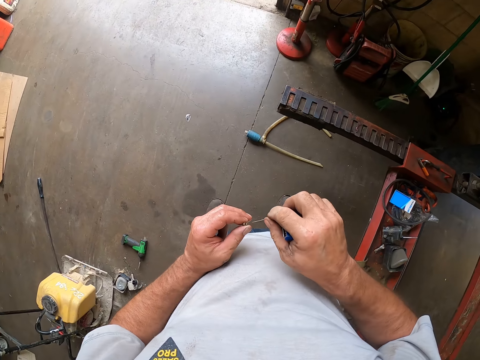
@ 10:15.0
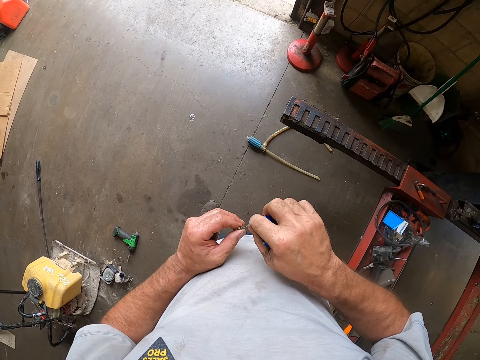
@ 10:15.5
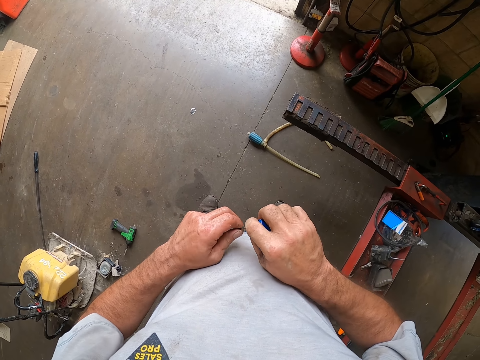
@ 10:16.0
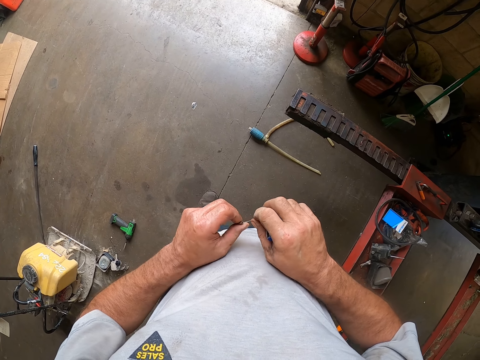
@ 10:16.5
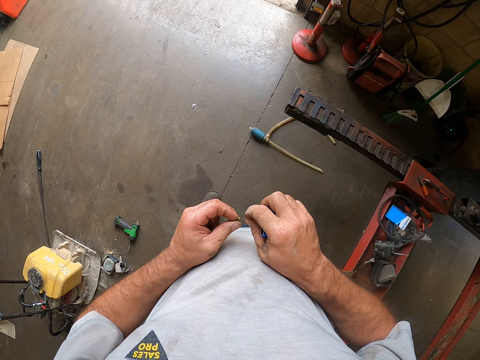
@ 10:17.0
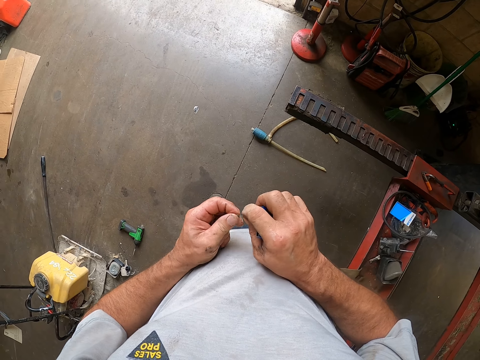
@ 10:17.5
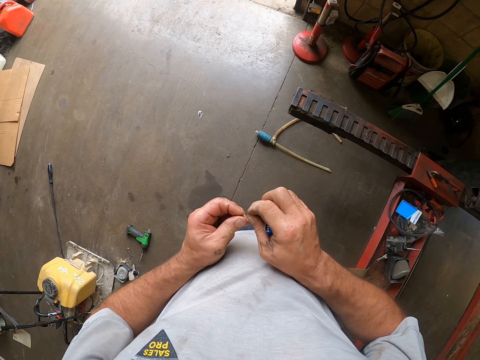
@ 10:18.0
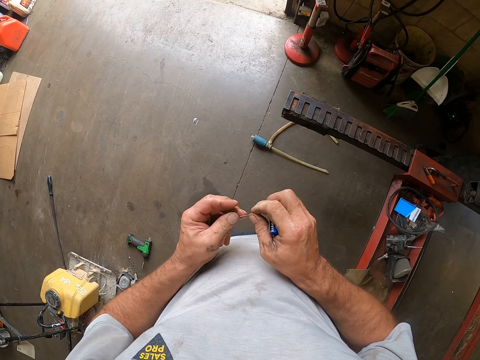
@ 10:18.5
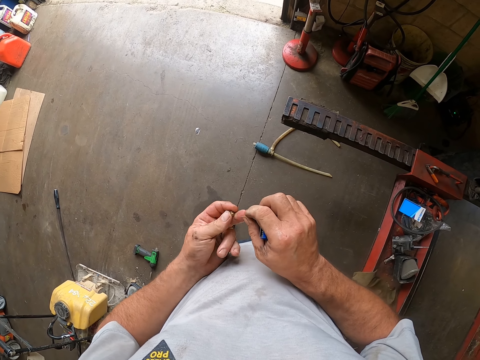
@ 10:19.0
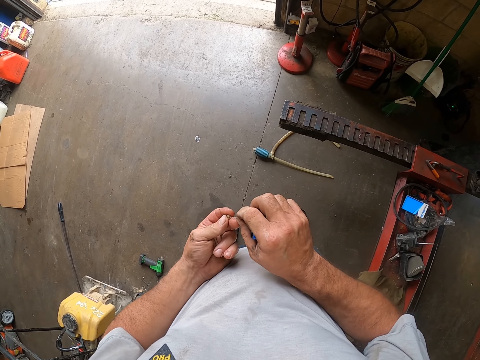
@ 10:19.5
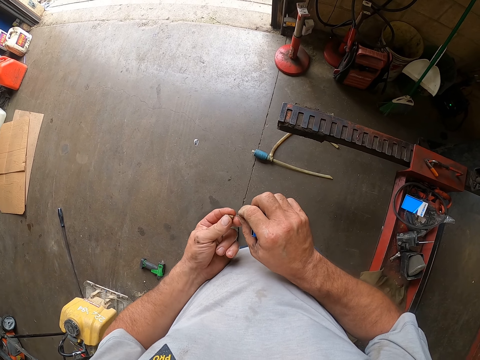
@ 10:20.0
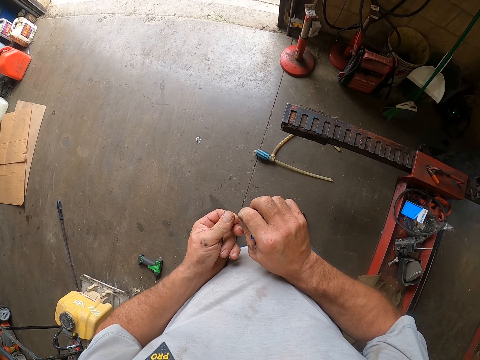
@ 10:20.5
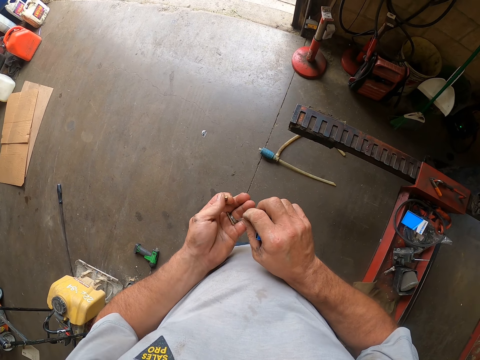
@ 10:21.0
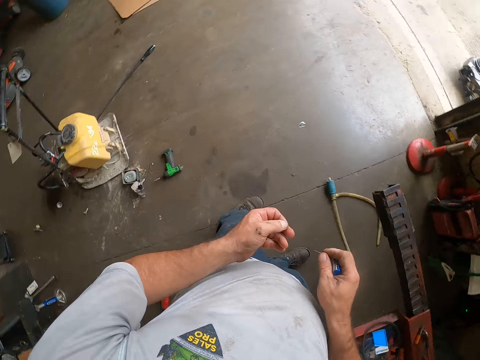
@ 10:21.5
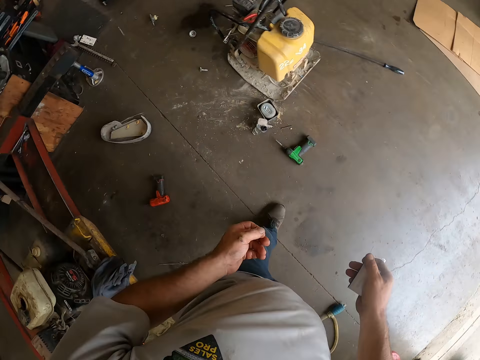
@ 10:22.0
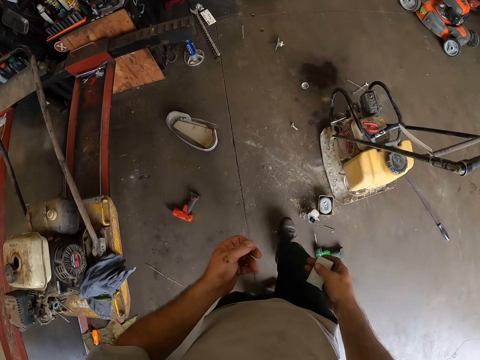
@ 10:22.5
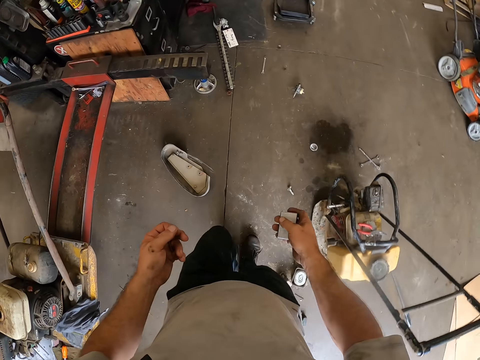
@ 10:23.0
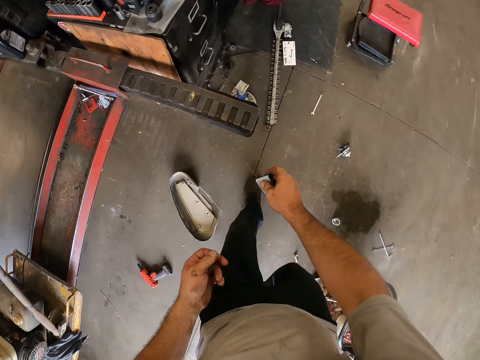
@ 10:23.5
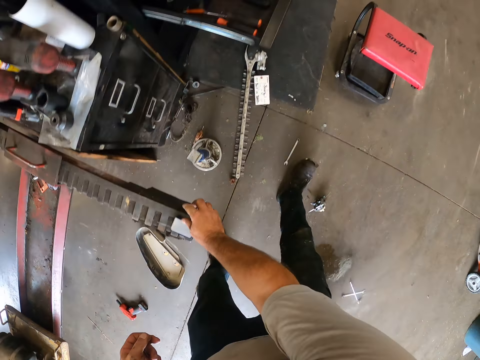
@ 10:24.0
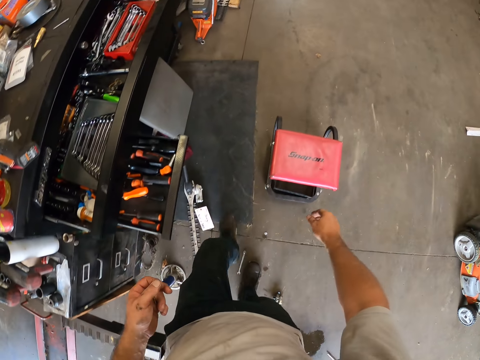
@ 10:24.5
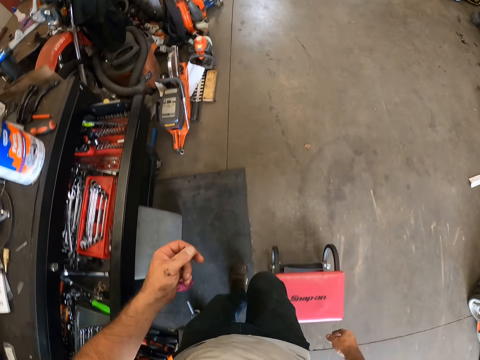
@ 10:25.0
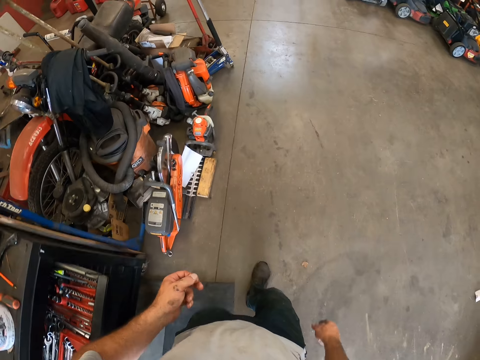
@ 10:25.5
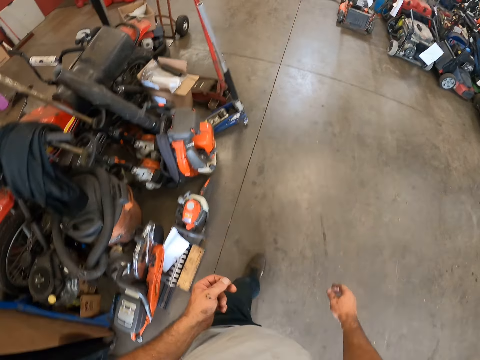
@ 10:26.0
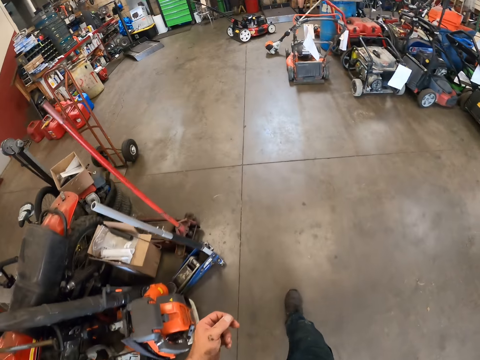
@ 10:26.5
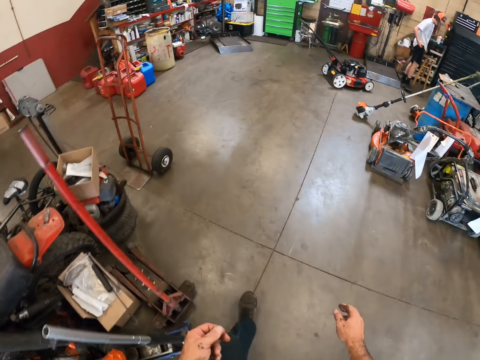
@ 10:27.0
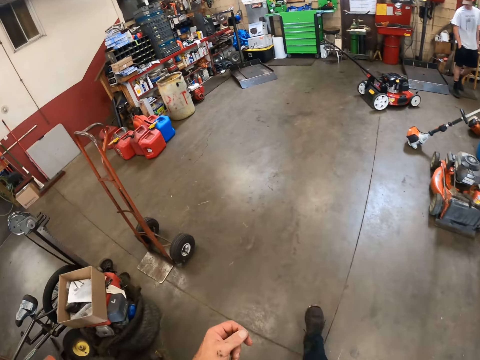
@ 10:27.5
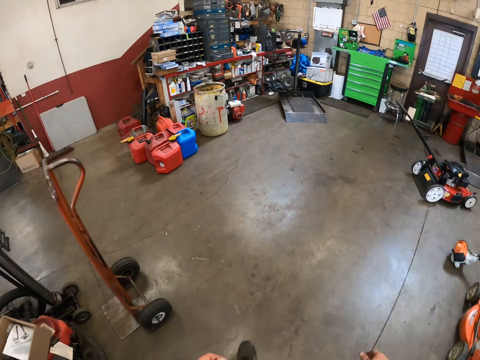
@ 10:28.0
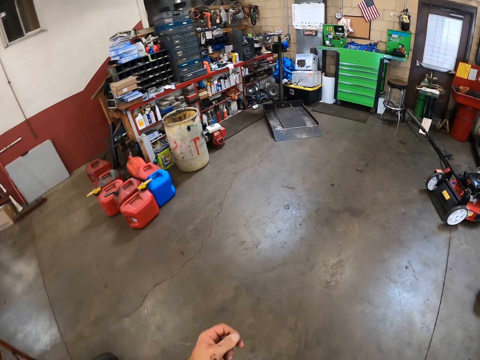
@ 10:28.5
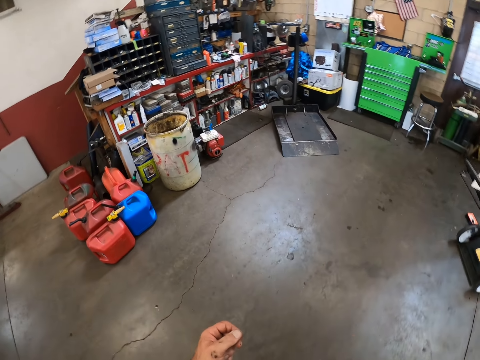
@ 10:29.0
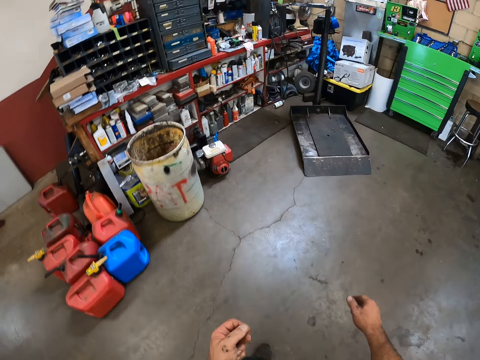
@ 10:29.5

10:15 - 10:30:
The camera wearer connects the screws. He inserts a pin from the pin set in his right hand into the screw. He removes the pin from the screw with his right hand. He walks around. He drops the pin set on the lift with his right hand. He walks around.

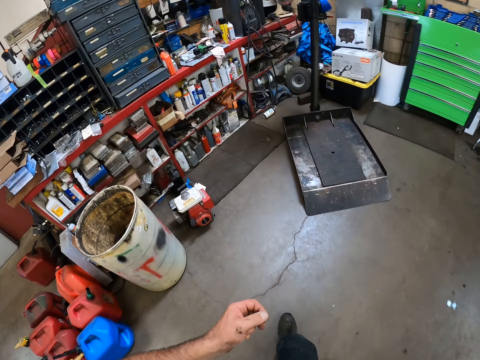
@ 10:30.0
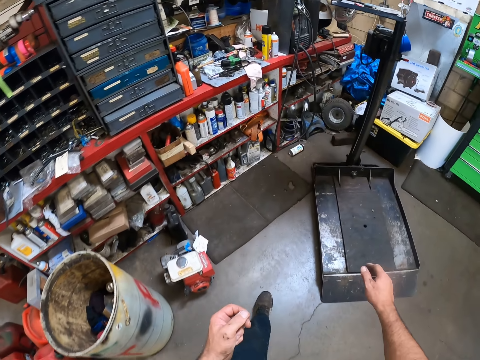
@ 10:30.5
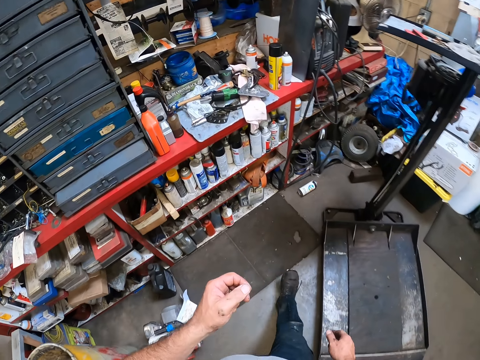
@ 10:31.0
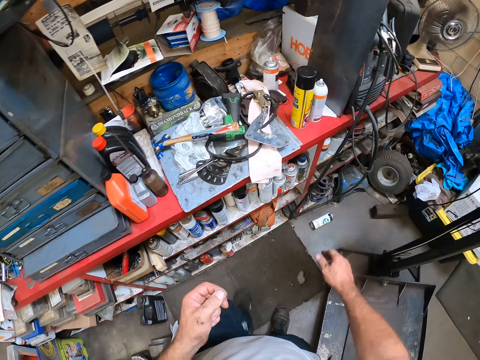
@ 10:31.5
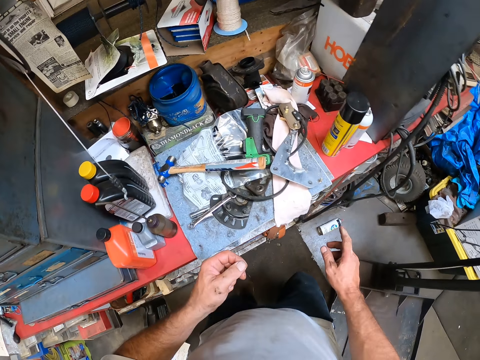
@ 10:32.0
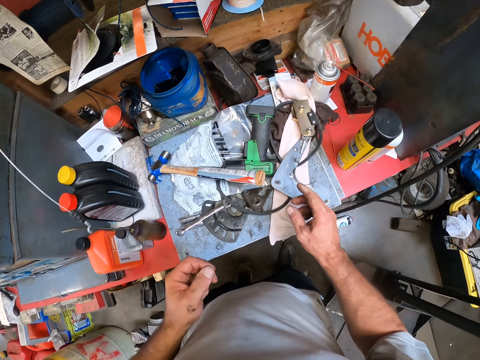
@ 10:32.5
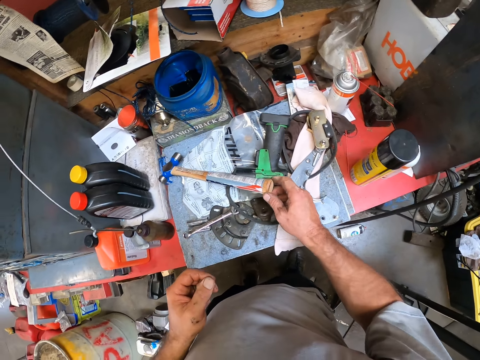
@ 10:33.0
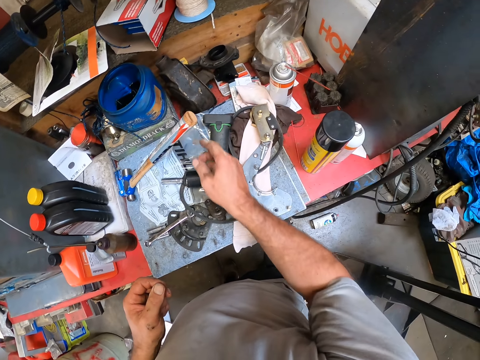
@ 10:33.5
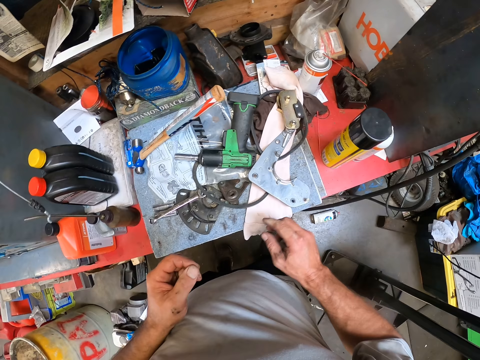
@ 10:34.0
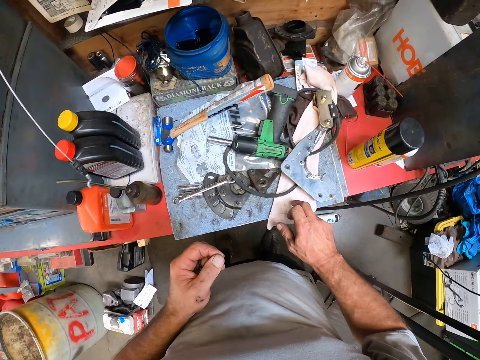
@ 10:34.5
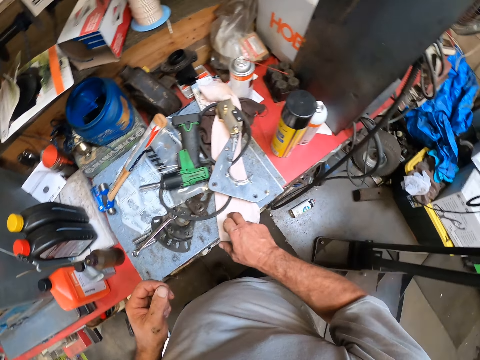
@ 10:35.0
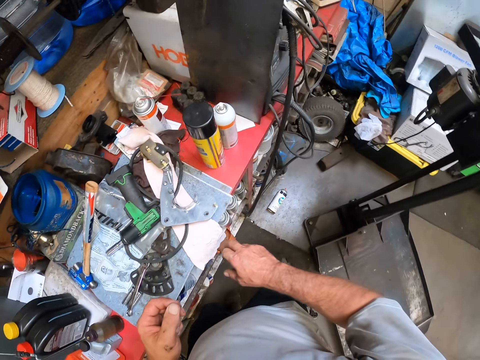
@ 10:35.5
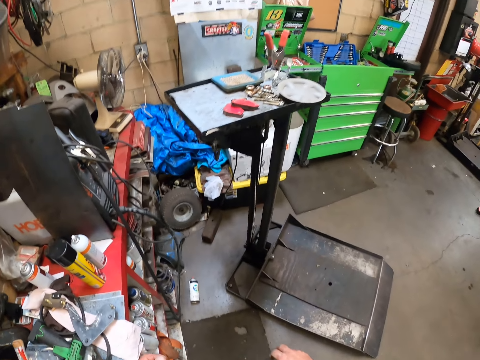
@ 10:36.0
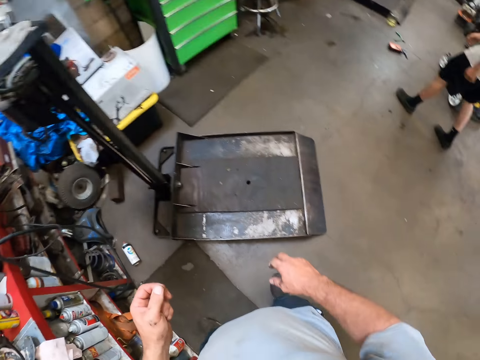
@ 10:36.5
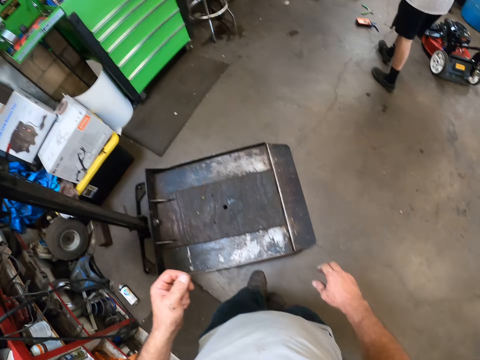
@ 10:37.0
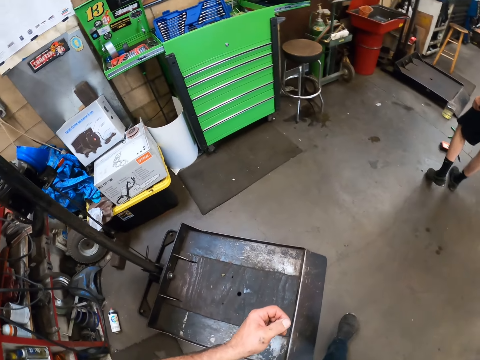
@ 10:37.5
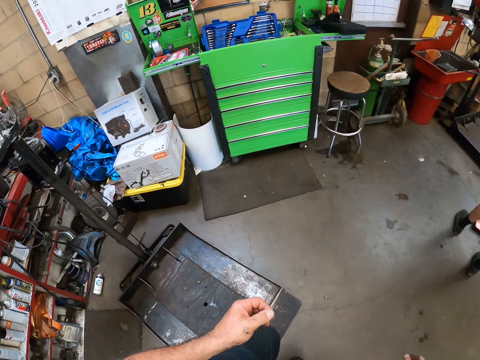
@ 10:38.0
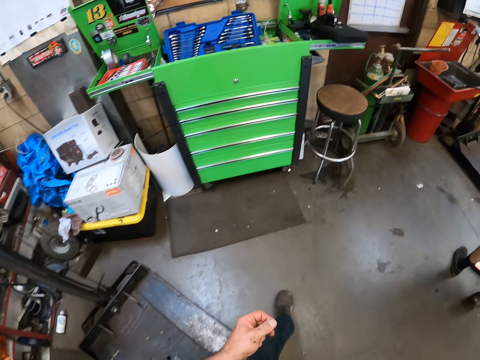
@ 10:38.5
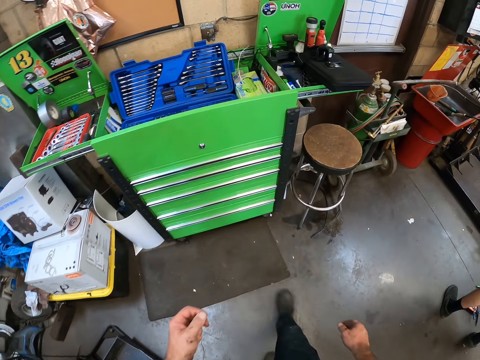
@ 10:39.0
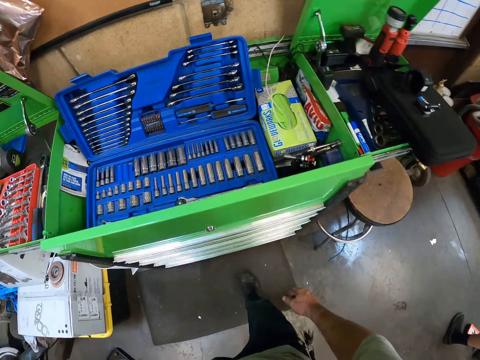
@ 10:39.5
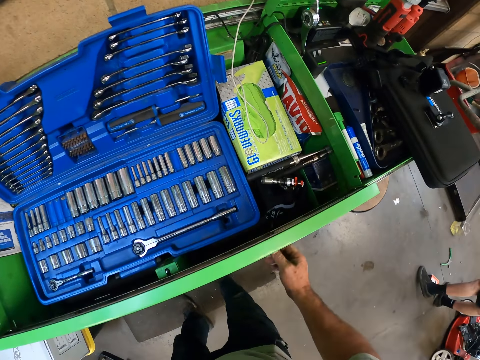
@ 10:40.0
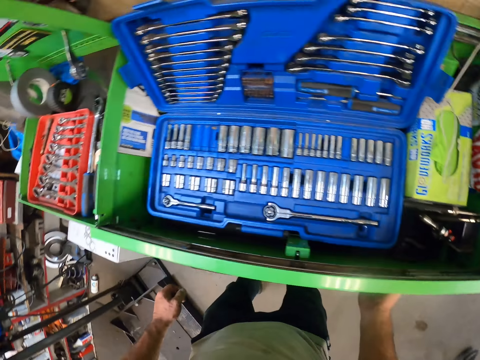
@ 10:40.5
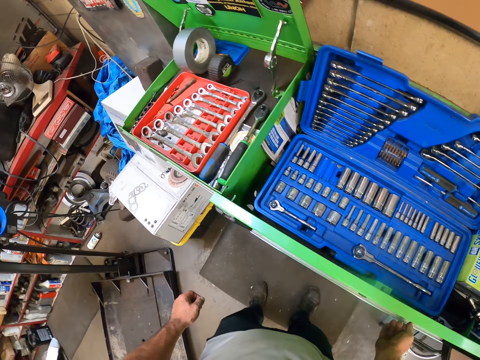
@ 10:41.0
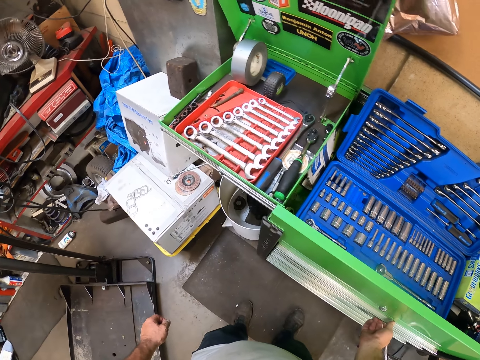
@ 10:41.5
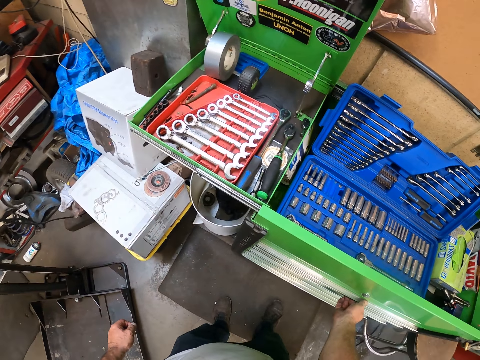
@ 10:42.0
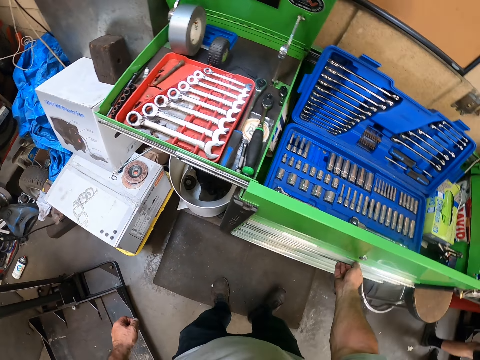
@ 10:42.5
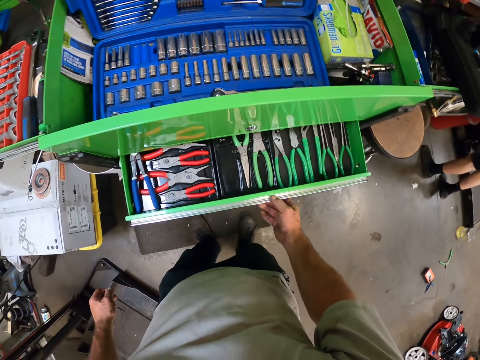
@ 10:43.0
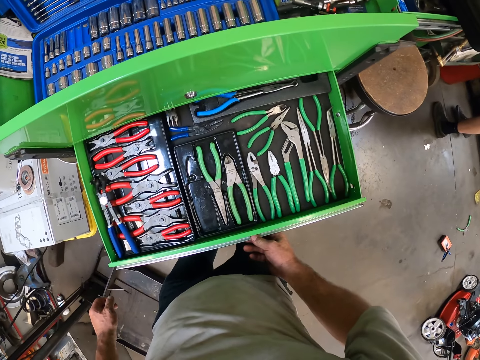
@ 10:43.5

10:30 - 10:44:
The camera wearer moves a hammer on a red shelf with his right hand. He touches the shelf. He hits the red shelf with his middle right finger. He turns. A man walks around. The camera wearer steps forward. He touches a green tool box with his right hand, opens the first drawer from the green tool box with his right hand.
